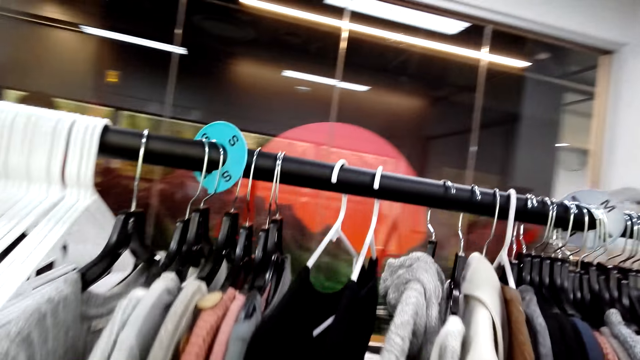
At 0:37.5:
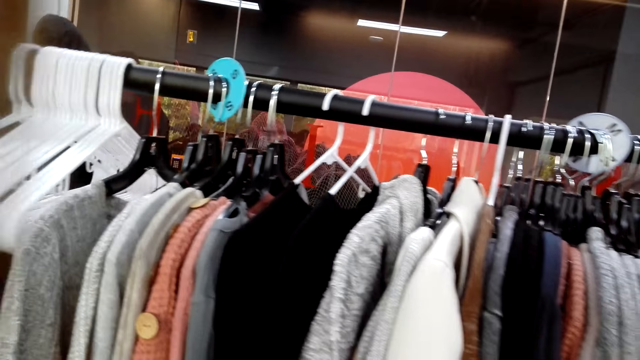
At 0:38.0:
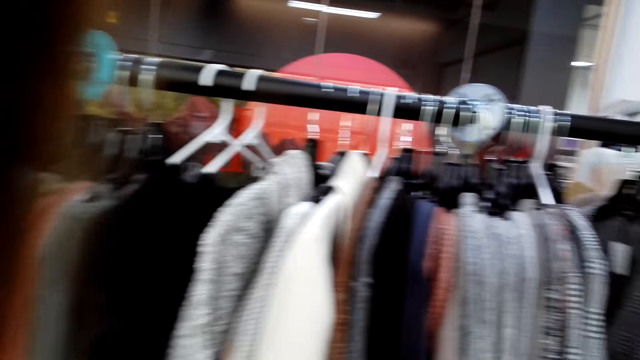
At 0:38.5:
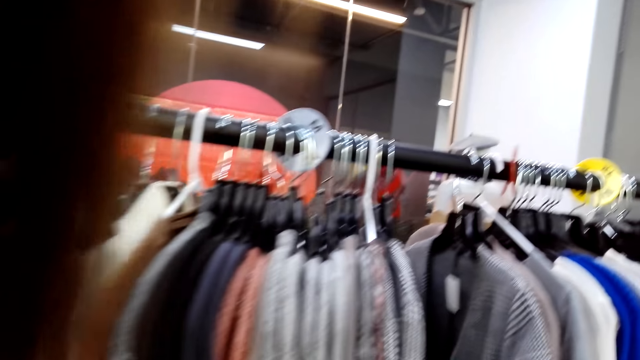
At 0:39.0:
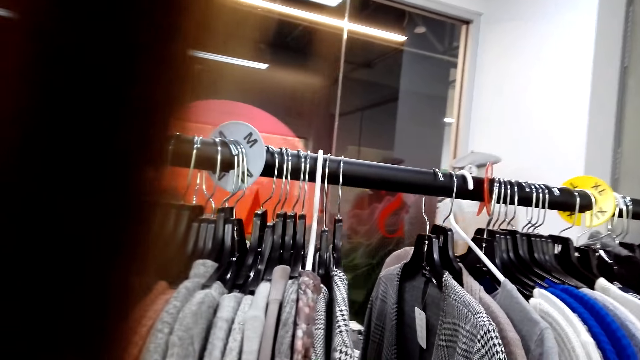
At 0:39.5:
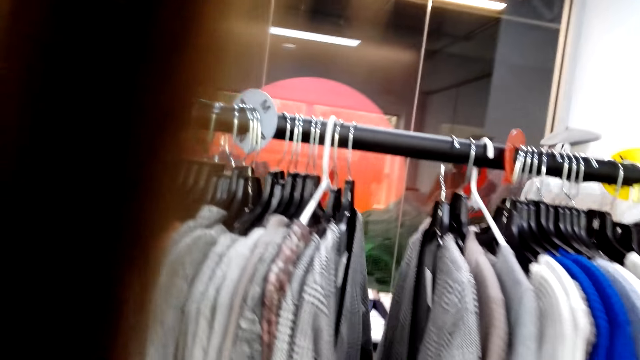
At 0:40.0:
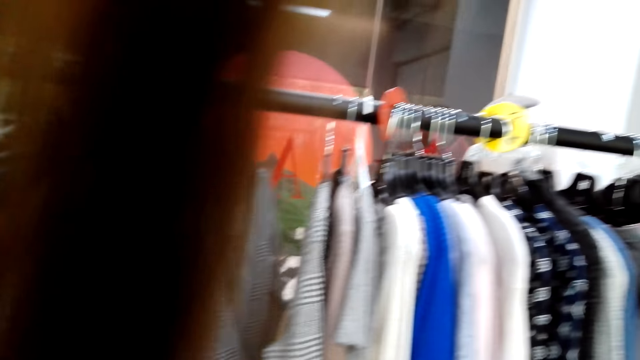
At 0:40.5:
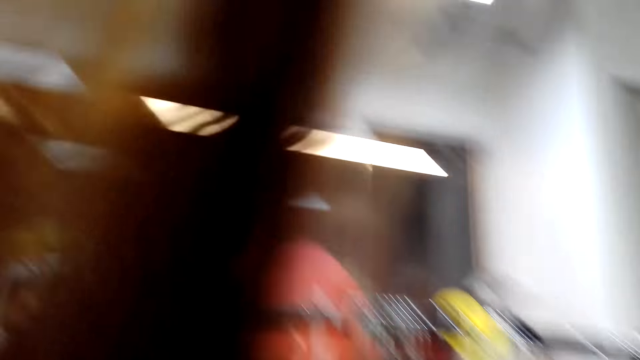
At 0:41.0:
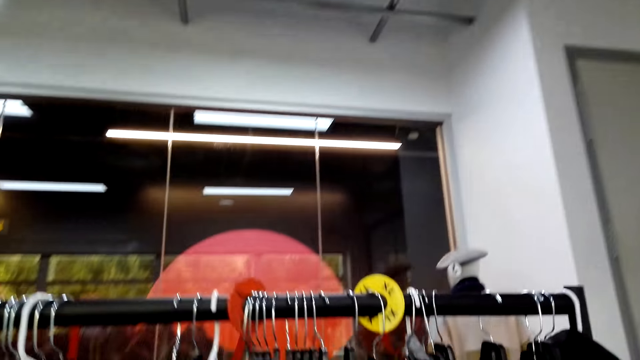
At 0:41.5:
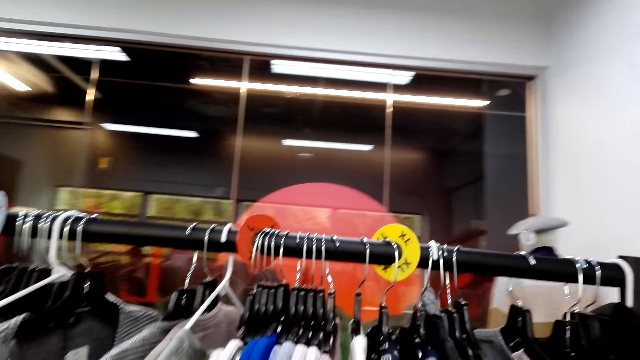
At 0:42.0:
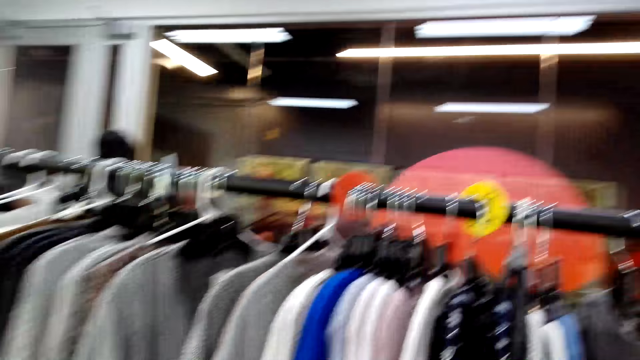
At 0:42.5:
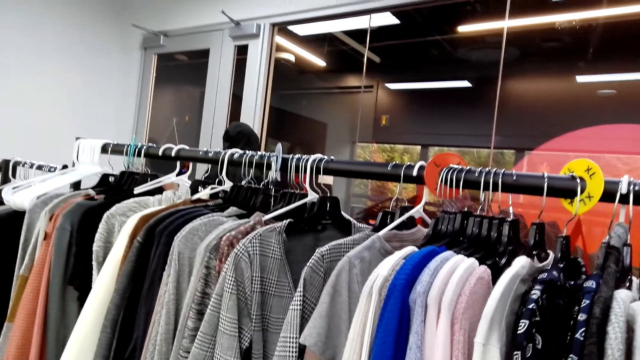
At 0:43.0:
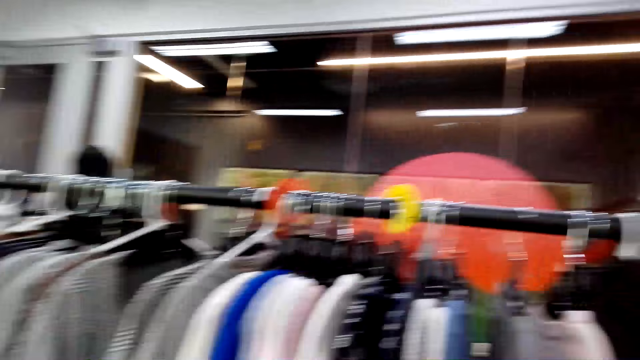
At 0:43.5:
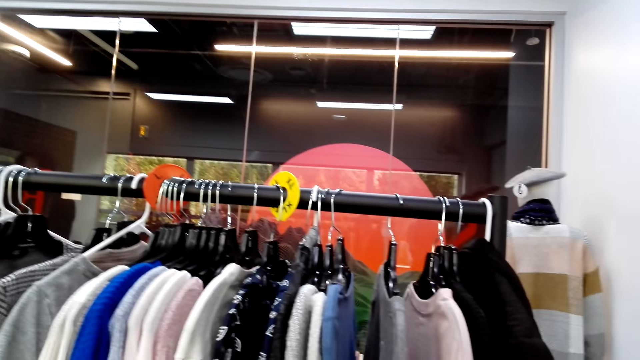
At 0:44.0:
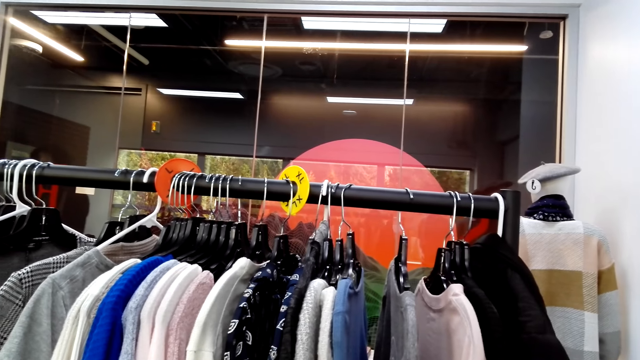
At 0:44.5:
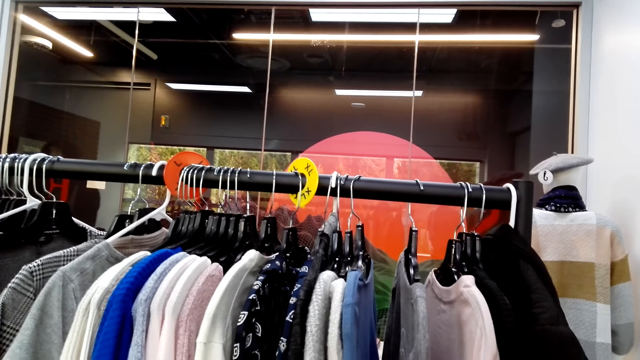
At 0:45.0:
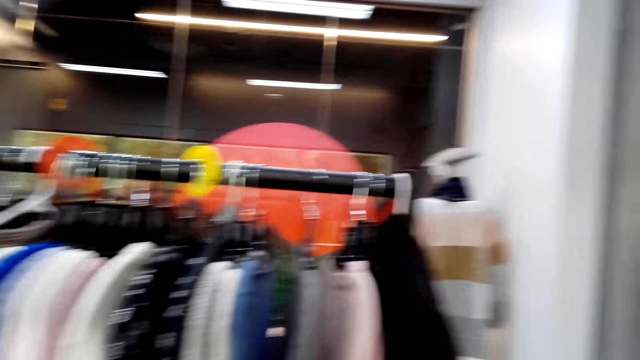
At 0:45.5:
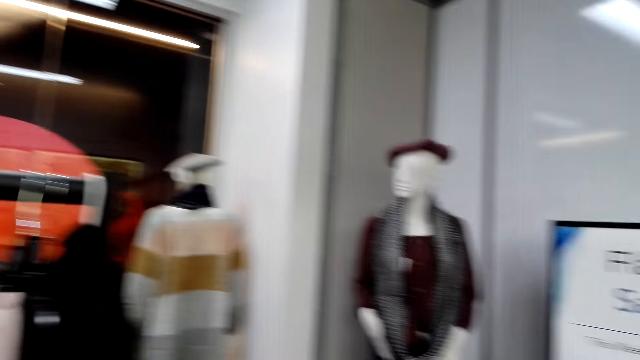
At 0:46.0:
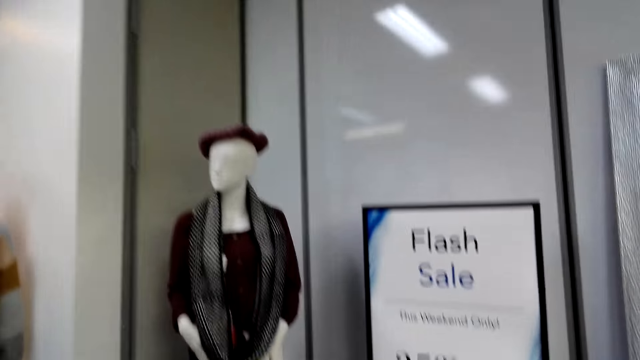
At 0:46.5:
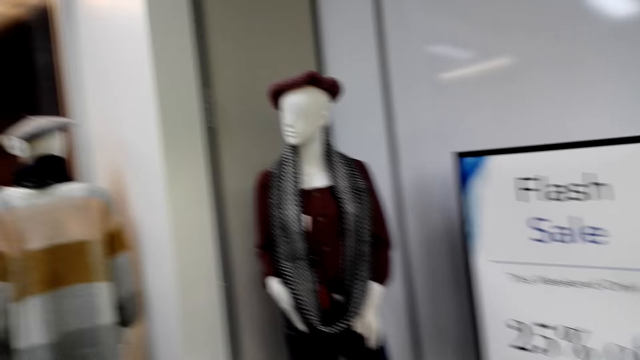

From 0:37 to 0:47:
The camera wearer is looking at the clothes shelf. They walk around.

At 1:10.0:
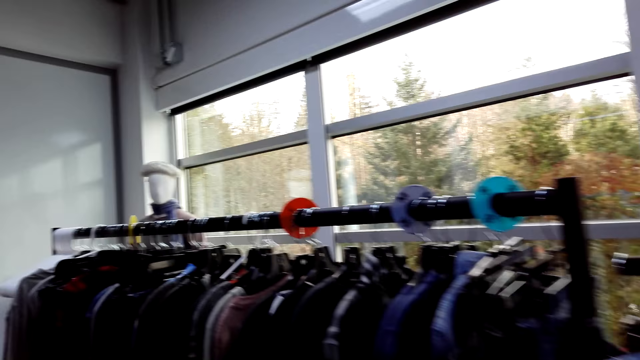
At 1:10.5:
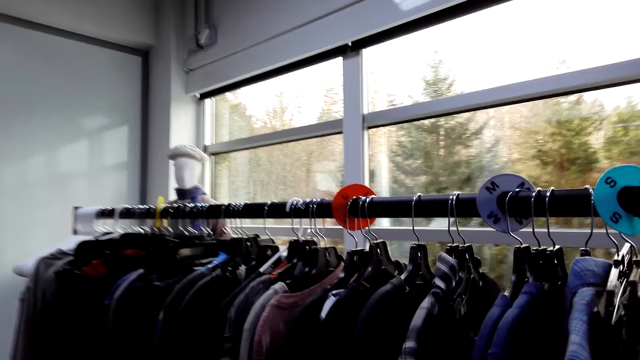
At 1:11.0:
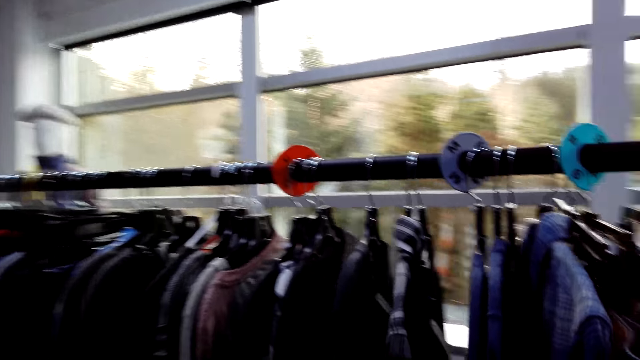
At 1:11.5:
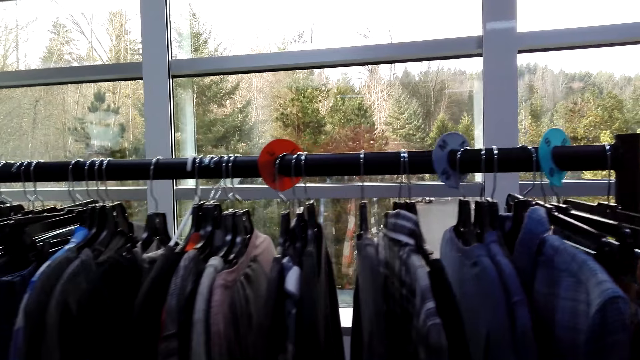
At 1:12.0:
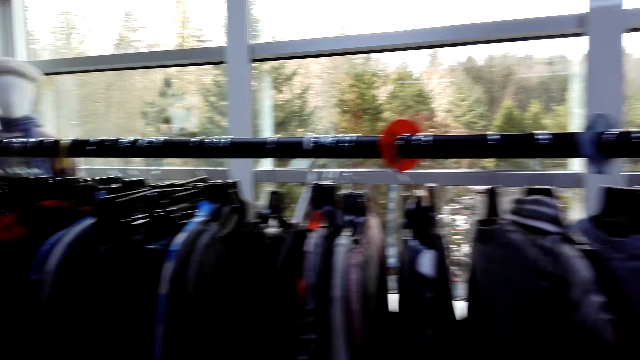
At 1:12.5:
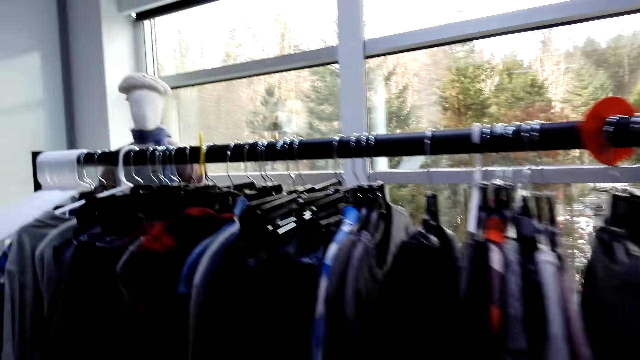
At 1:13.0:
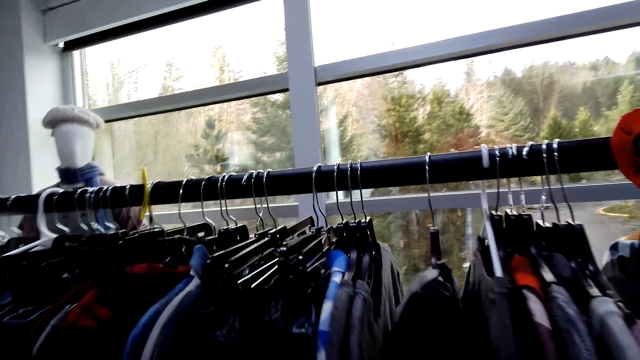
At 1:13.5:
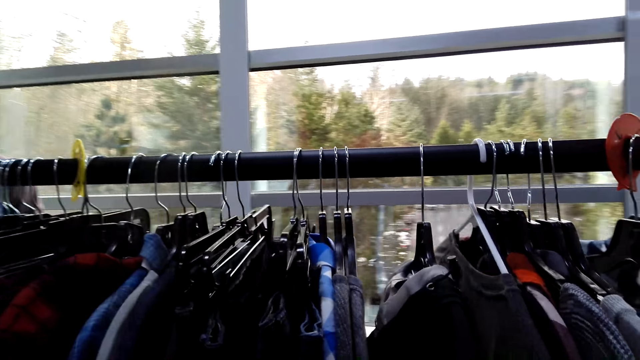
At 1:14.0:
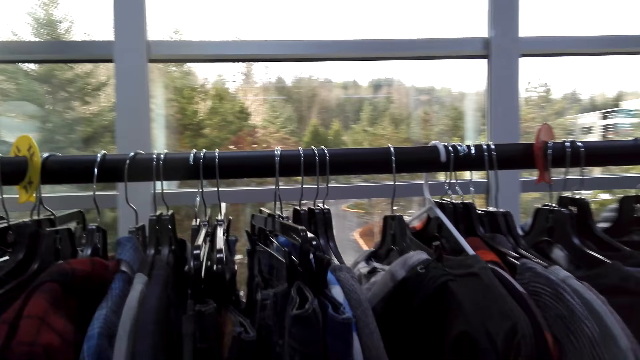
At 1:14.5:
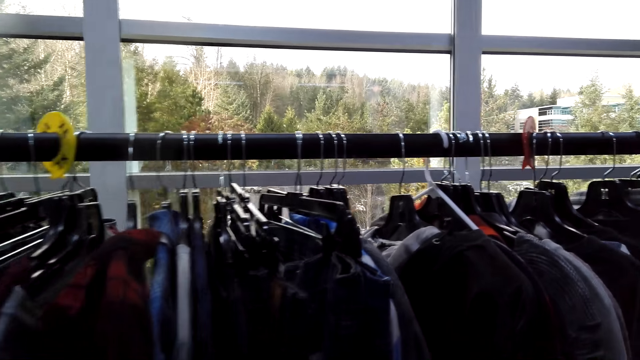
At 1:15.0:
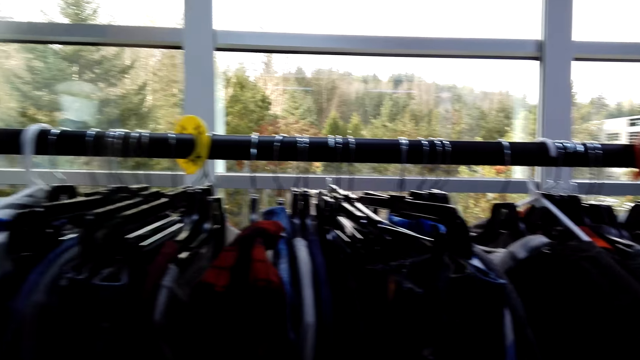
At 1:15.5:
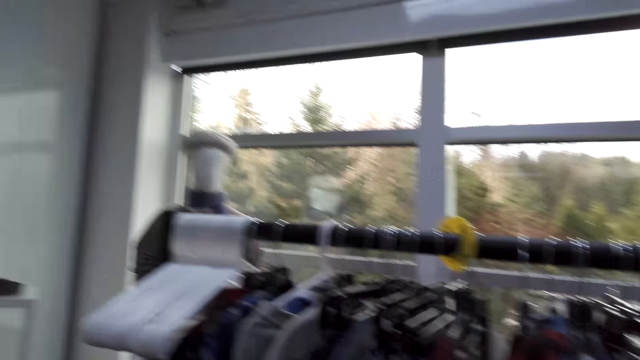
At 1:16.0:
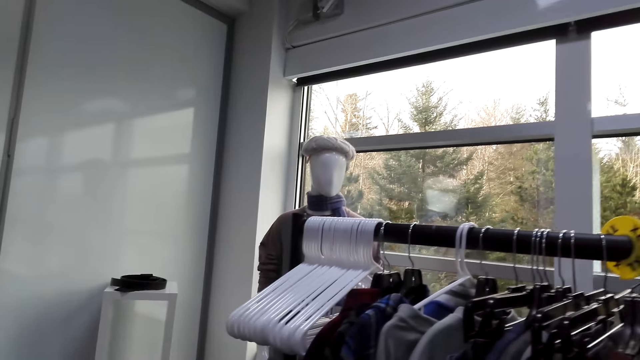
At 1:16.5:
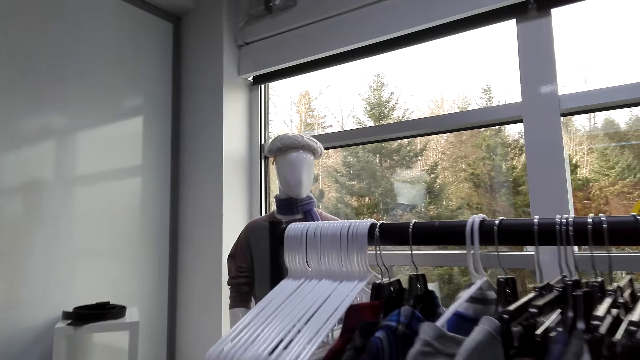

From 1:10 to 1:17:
The camera wearer is looking around.

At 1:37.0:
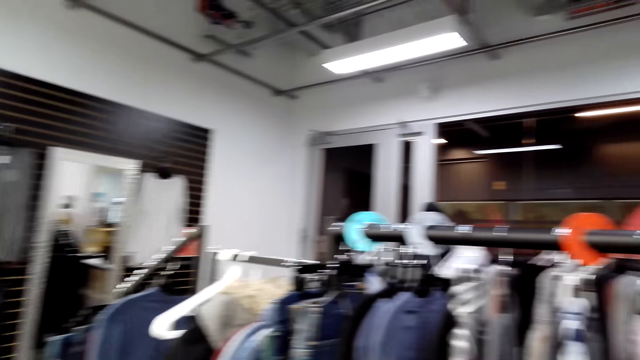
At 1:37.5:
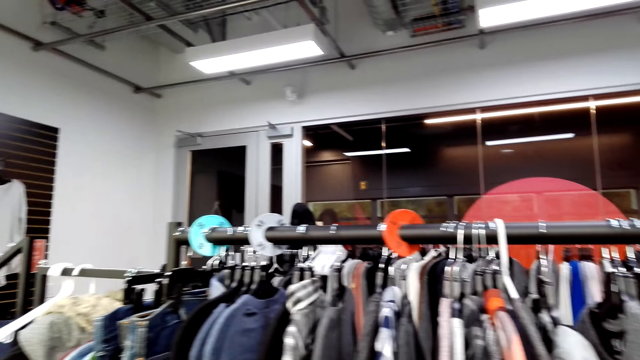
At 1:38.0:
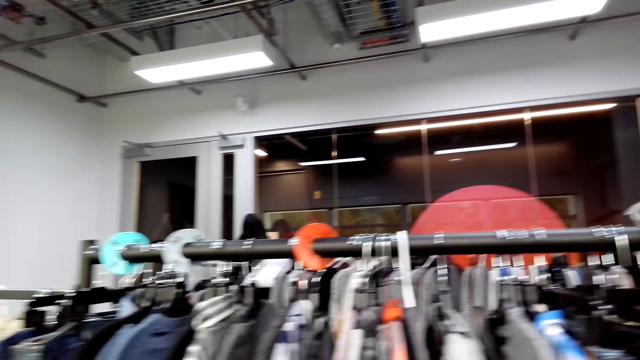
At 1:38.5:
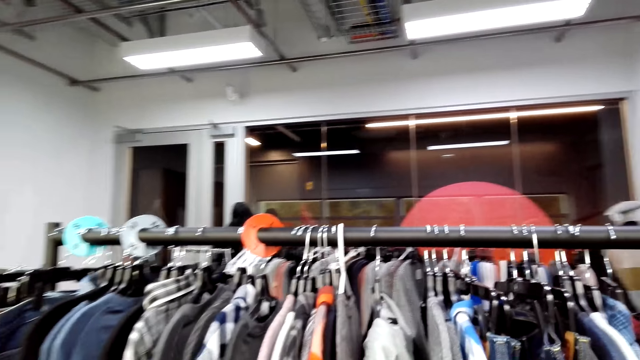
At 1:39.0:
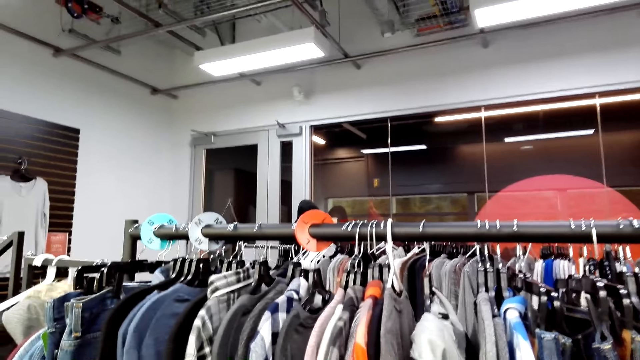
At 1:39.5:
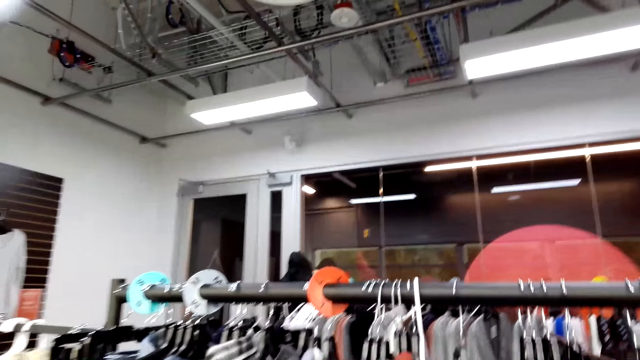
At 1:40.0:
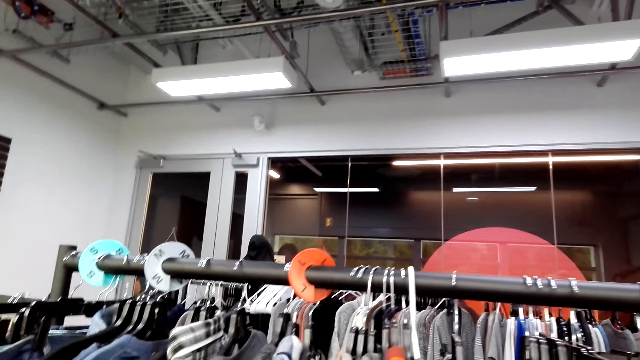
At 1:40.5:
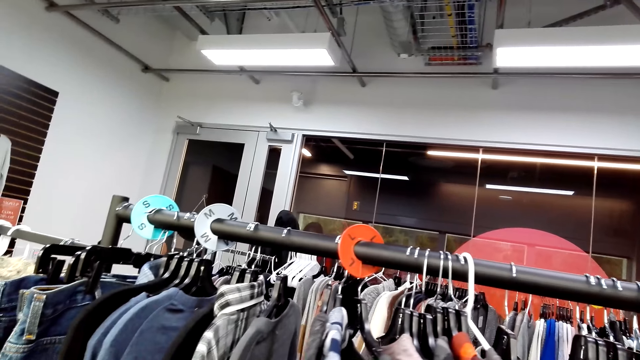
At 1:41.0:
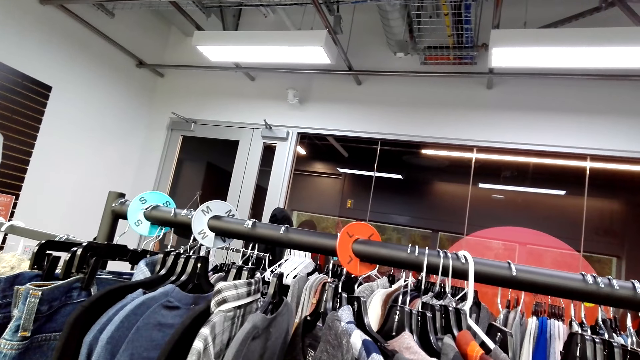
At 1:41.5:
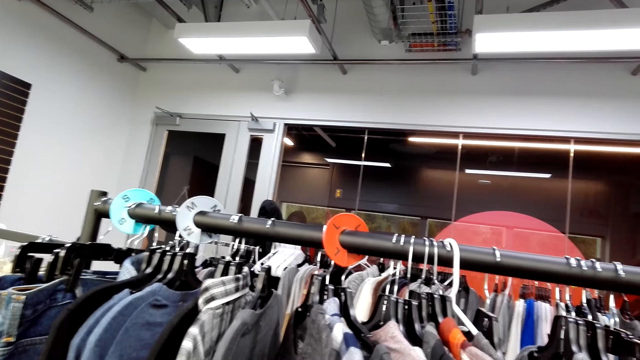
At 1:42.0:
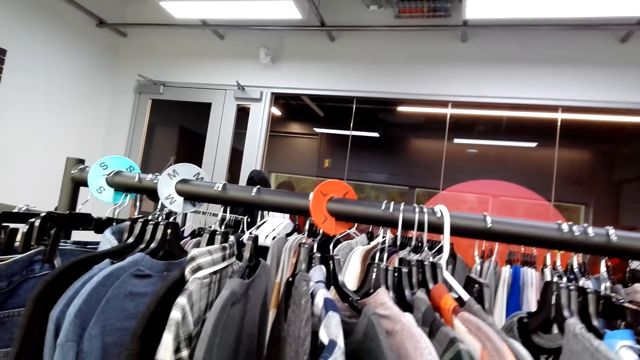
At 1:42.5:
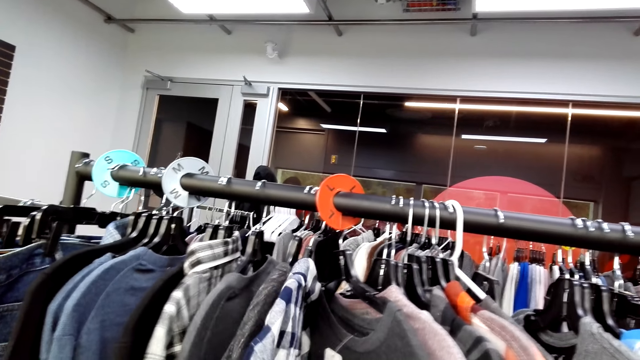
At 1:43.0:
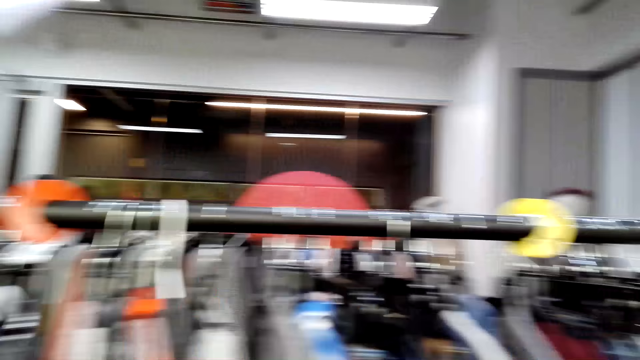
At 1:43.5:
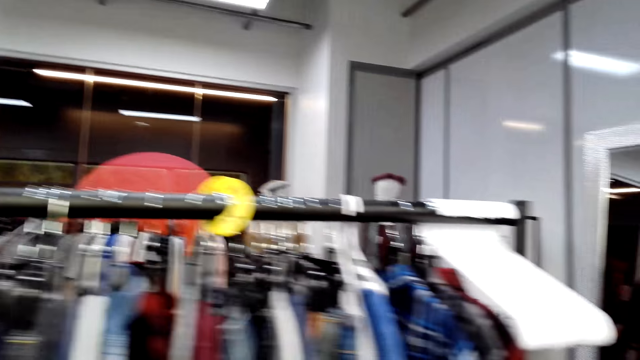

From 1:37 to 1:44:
The camera wearer looks around. They check the clothes on the display rack.
